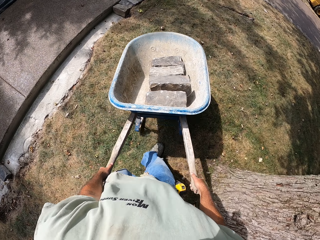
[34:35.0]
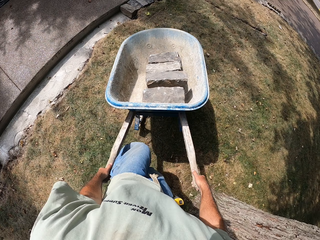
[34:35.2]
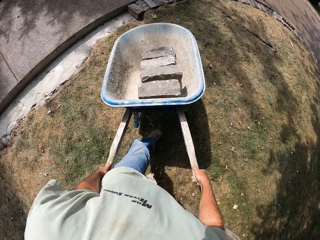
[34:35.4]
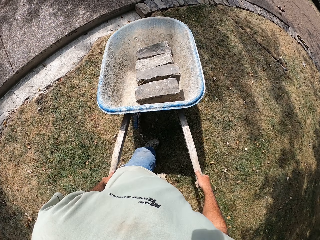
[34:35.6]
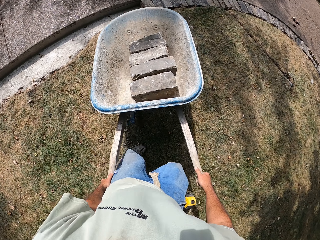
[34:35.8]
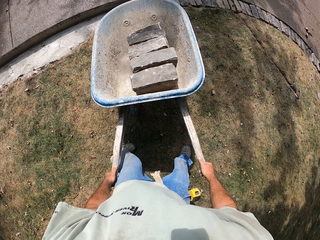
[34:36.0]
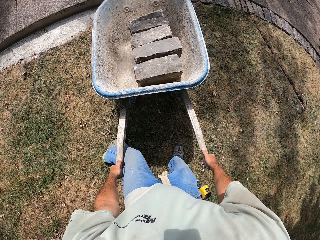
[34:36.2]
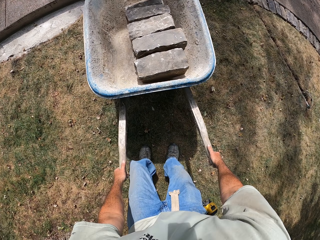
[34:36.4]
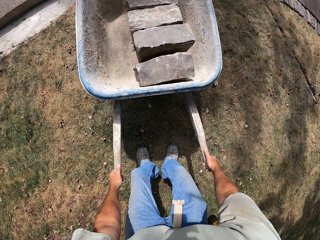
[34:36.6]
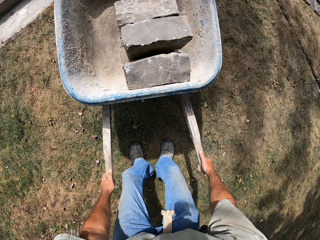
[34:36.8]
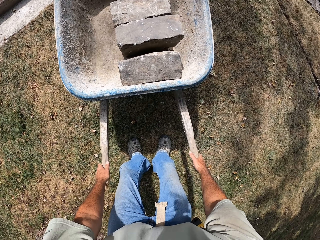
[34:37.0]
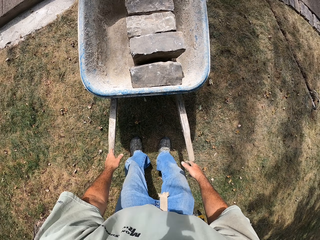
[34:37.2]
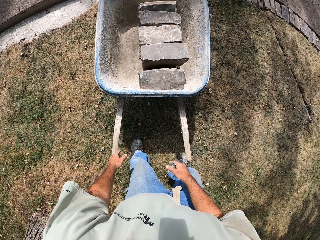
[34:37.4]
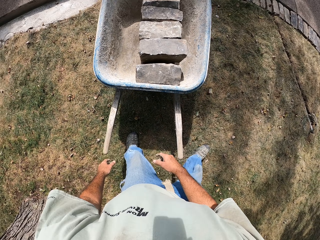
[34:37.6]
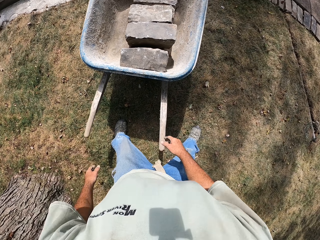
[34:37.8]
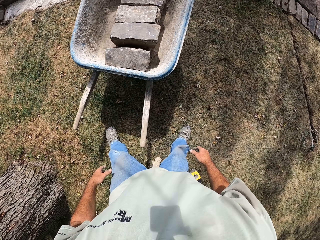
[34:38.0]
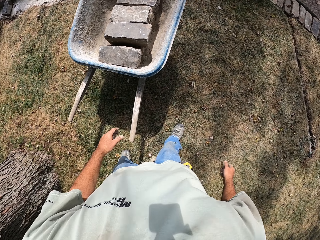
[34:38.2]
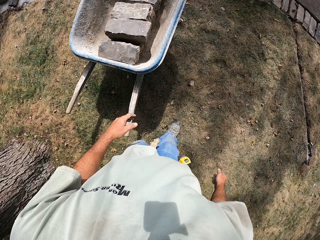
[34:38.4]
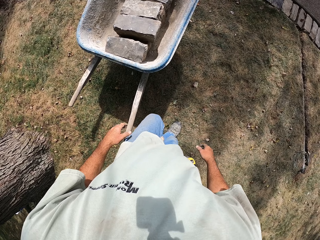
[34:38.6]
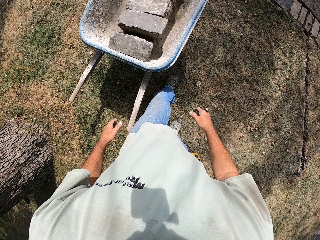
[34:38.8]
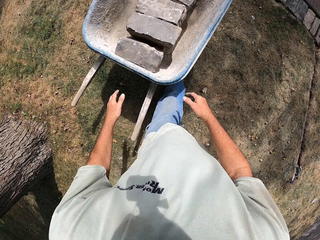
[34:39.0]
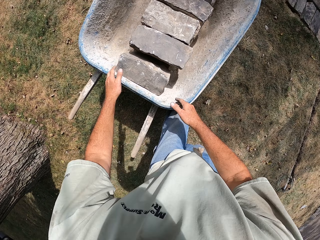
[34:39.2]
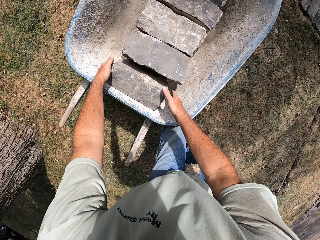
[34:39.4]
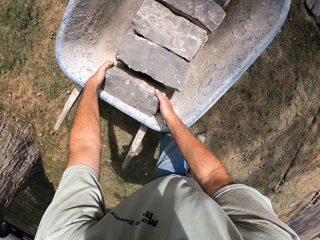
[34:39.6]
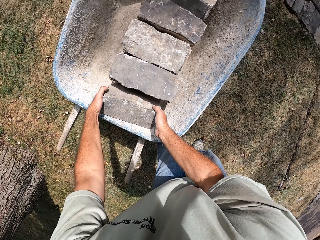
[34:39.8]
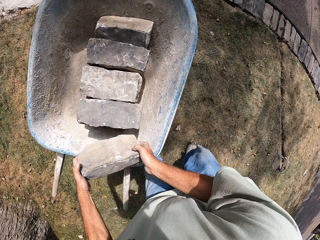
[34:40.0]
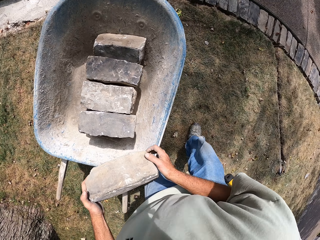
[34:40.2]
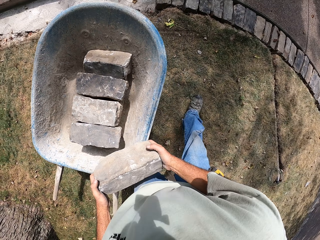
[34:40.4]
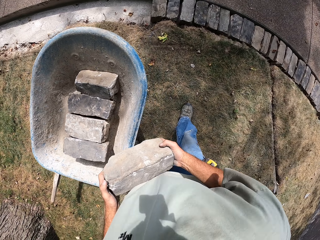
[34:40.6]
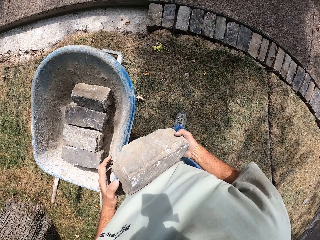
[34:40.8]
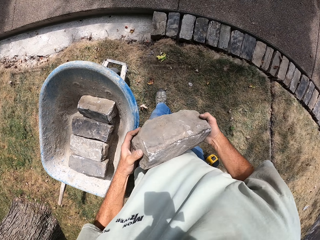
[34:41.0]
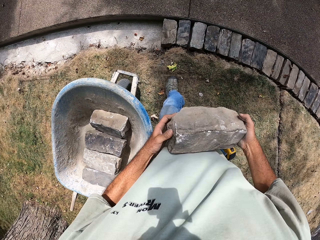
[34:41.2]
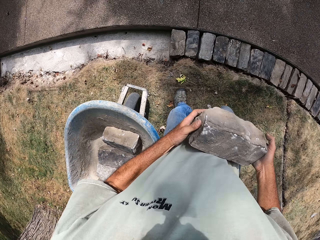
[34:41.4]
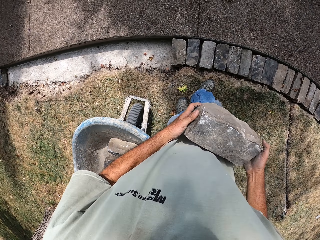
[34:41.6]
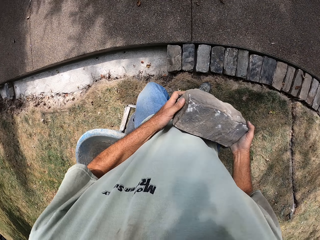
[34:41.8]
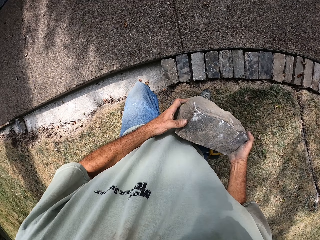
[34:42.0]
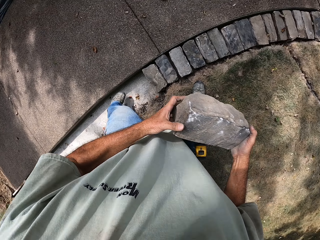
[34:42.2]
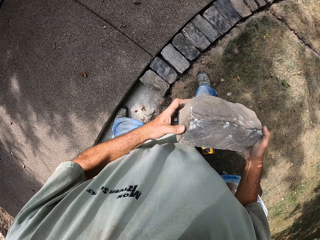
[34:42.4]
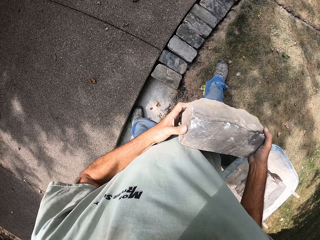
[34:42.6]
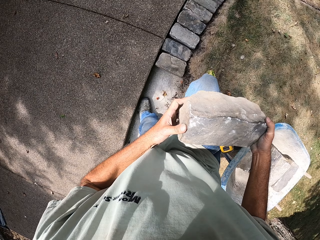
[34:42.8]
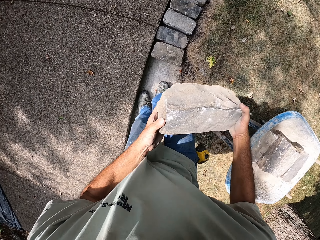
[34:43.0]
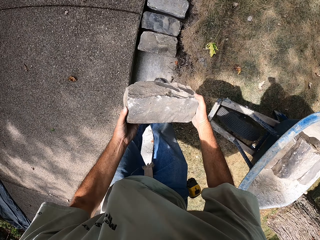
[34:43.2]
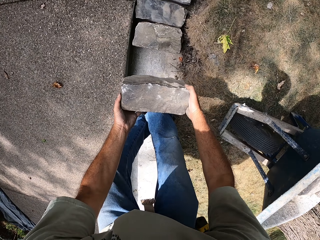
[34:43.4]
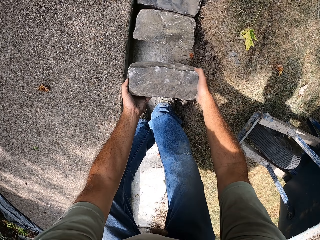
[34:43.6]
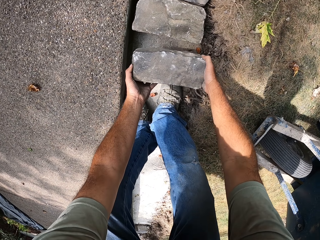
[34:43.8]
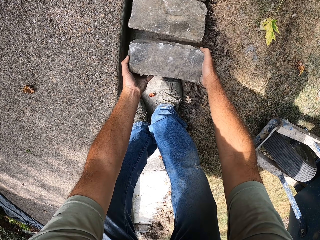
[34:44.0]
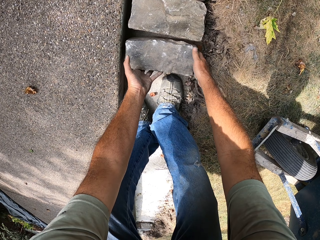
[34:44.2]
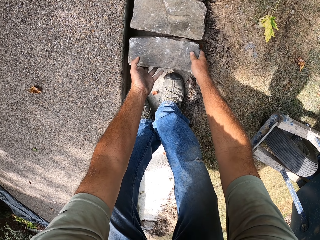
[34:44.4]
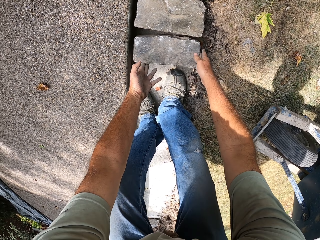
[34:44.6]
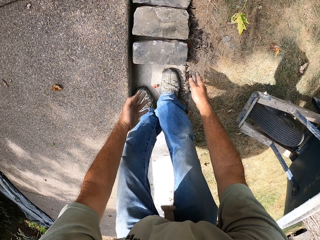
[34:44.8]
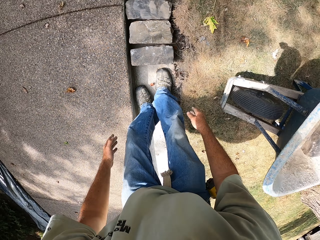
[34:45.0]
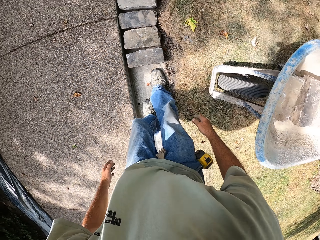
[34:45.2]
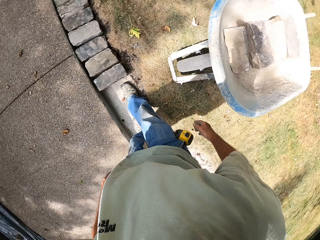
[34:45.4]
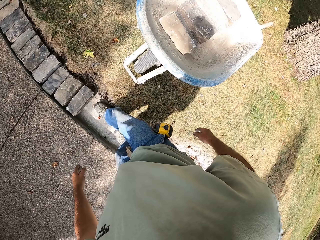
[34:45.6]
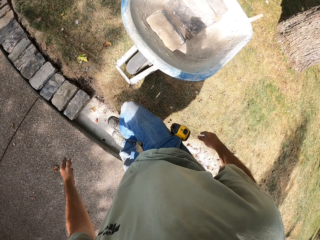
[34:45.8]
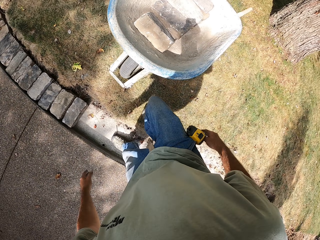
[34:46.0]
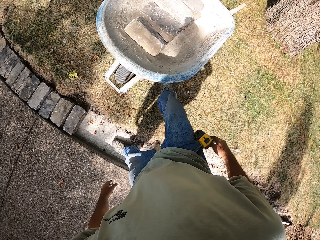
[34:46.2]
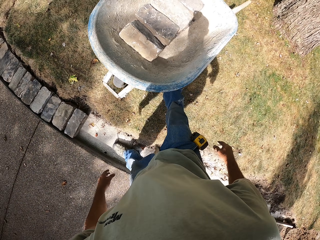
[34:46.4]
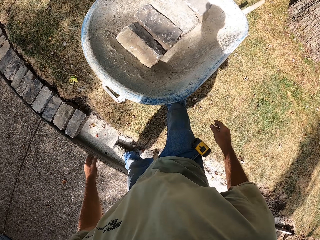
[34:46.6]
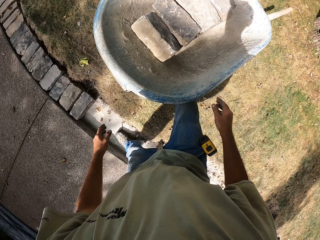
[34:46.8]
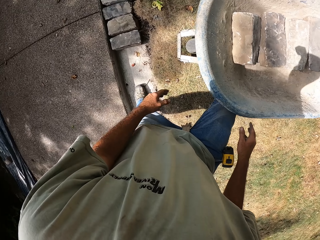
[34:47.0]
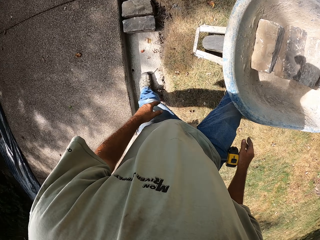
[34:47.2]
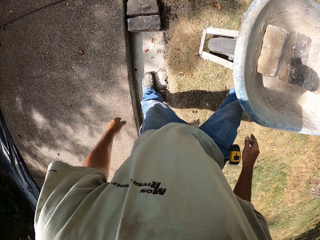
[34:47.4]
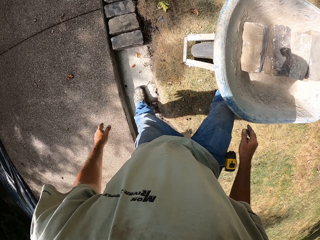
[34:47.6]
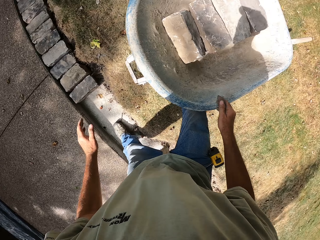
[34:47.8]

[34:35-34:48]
The camera wearer puts down the wheelbarrow. They walk around the construction site. They pick up the bricks from the wheelbarrow. They walk around the construction site. They put the brick on the basement foundation. They walk around the construction site.

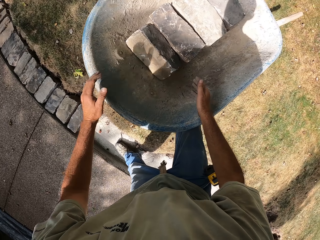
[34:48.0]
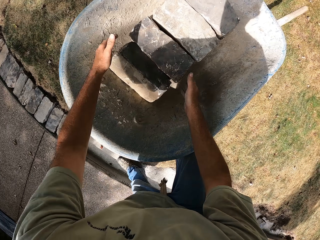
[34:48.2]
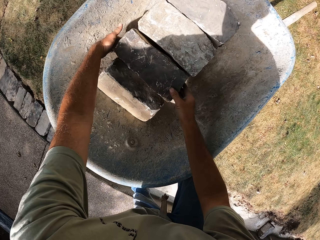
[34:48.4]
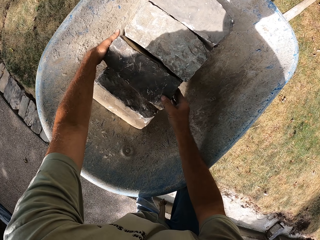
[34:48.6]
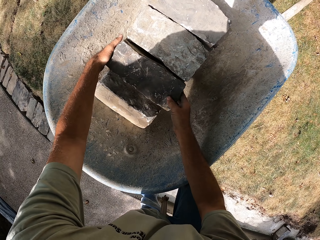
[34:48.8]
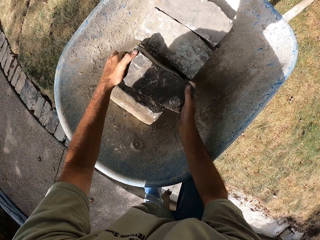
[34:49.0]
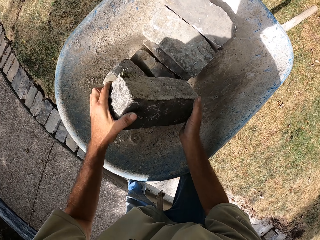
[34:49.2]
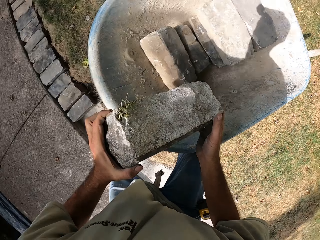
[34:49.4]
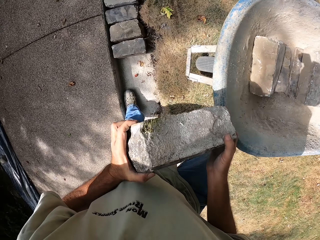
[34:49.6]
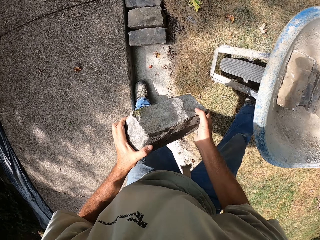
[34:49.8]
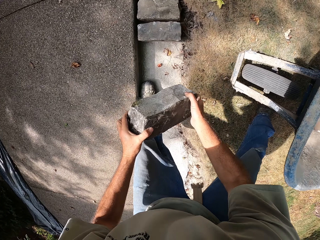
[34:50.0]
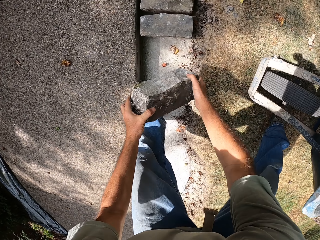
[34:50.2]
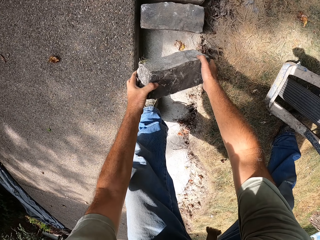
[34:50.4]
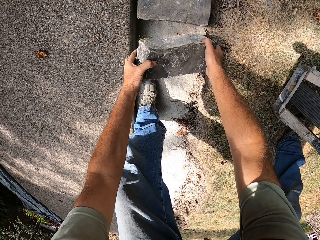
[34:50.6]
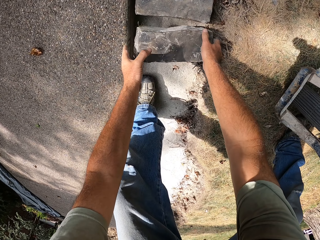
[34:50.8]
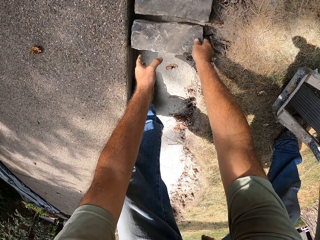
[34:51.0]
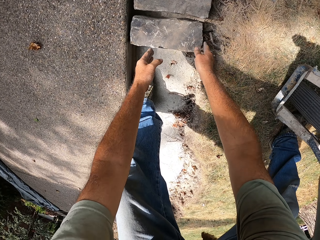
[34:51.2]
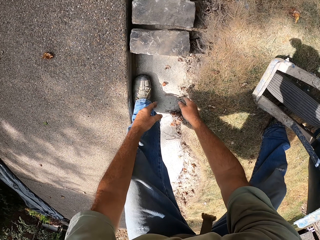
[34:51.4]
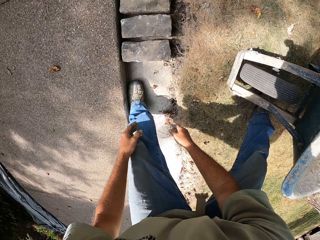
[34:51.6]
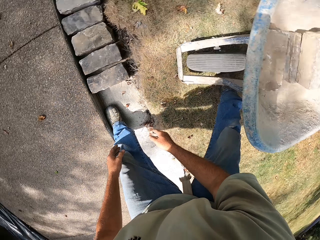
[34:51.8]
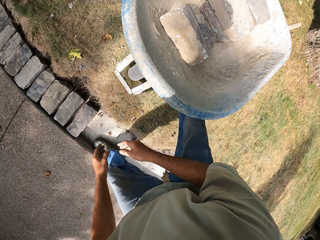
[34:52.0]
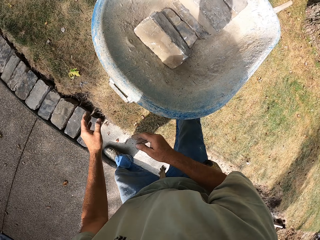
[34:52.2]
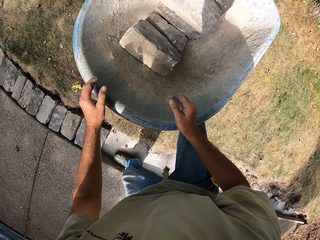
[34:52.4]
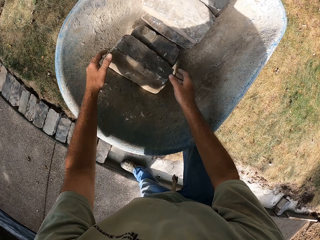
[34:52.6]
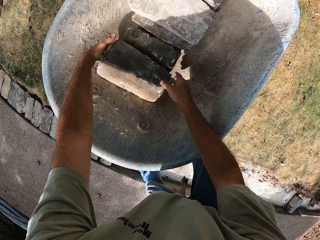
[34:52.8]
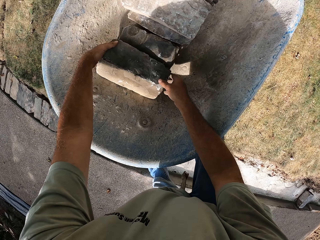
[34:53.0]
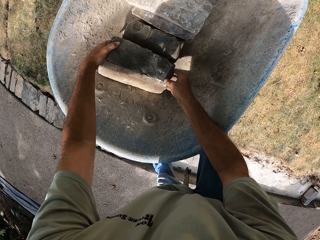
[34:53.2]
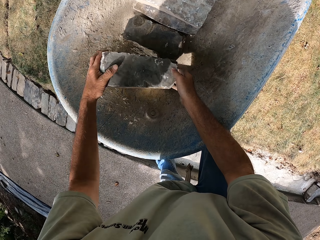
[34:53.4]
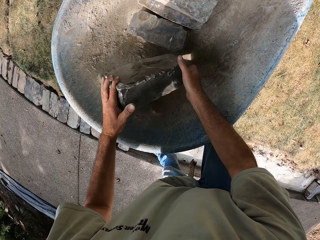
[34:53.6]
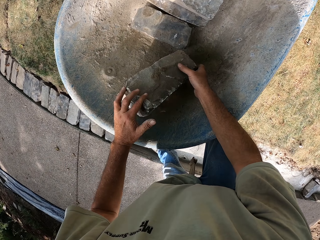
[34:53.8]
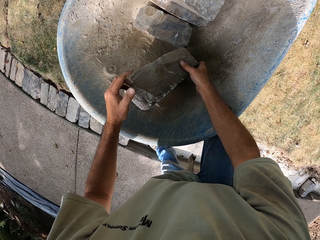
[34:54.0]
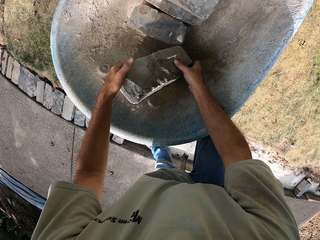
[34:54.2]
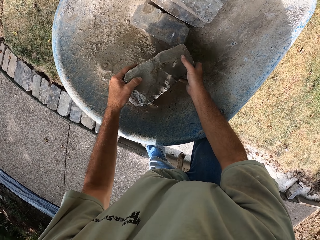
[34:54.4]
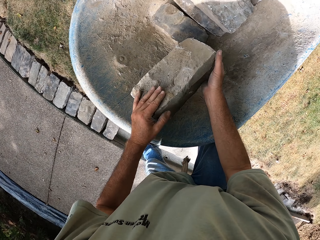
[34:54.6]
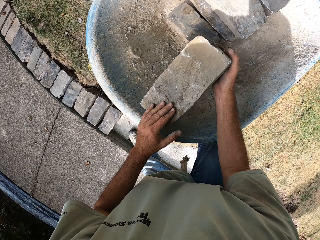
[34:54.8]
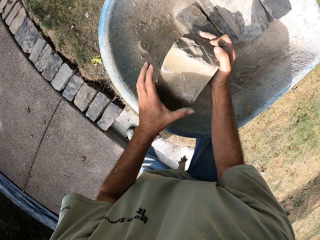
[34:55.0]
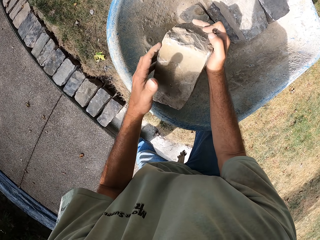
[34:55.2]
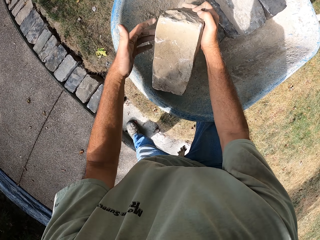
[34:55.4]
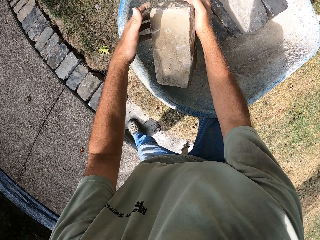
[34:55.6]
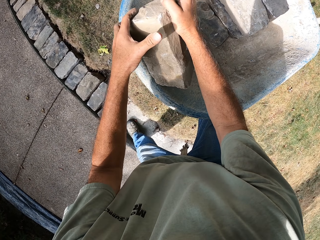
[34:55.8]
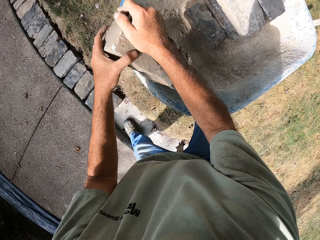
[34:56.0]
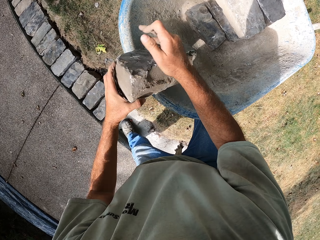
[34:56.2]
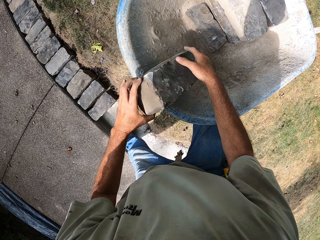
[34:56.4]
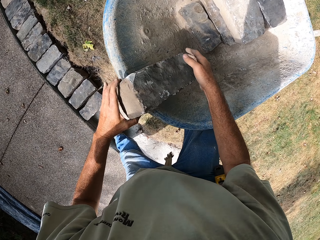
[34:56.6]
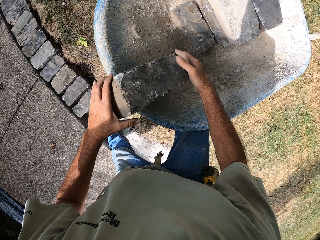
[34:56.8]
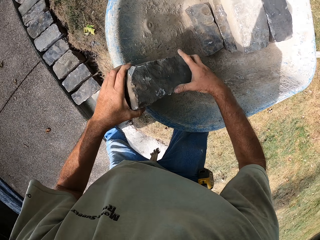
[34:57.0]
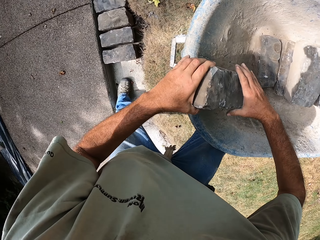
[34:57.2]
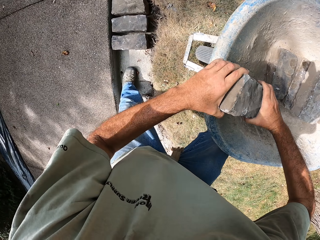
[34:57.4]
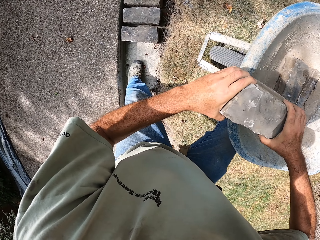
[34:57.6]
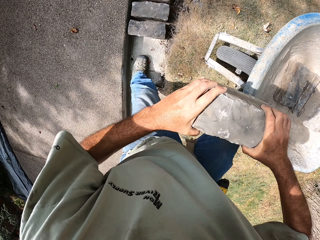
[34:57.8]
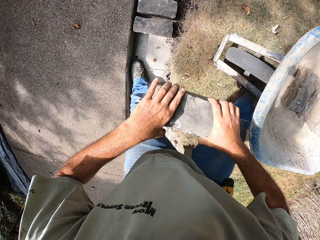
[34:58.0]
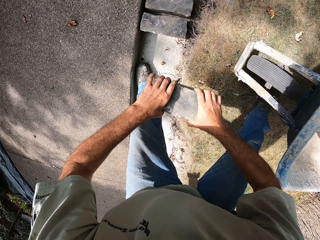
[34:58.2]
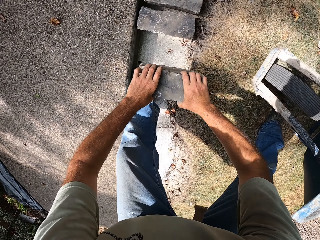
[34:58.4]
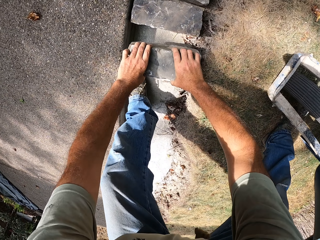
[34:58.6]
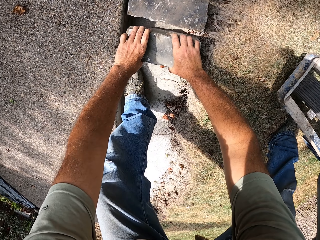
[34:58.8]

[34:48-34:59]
The camera wearer picks up the bricks from the wheelbarrow. They put the brick on the basement foundation. They turn around the construction site. They pick up the bricks from the wheelbarrow.
